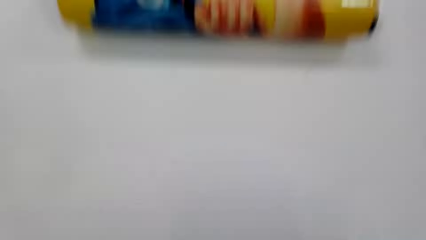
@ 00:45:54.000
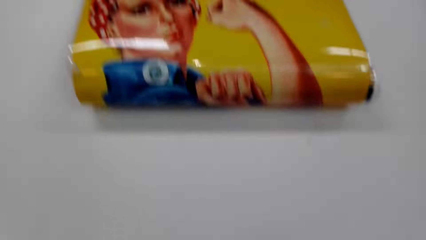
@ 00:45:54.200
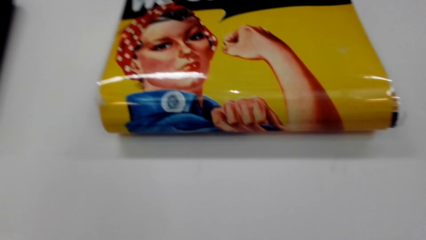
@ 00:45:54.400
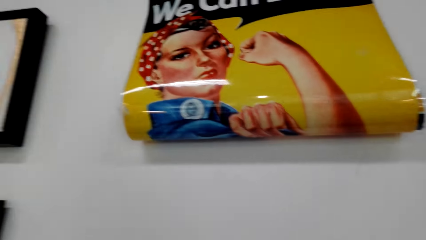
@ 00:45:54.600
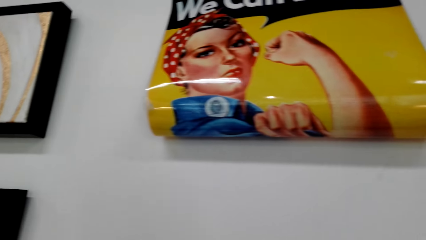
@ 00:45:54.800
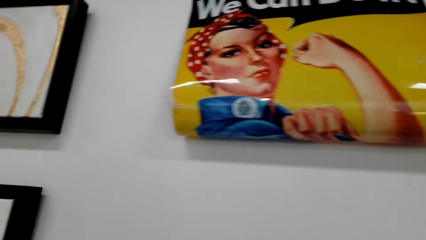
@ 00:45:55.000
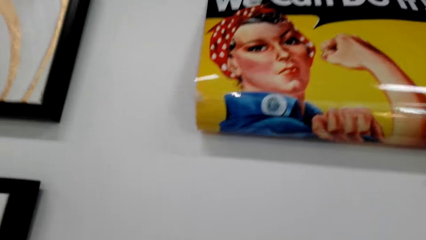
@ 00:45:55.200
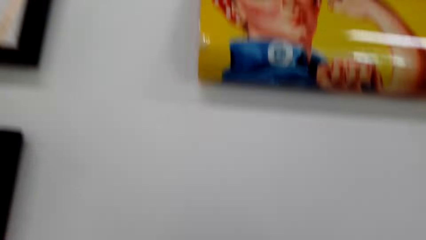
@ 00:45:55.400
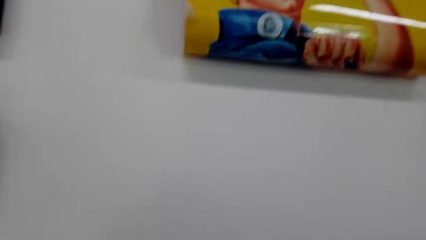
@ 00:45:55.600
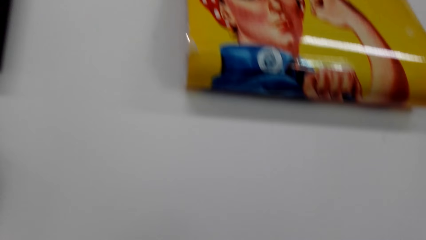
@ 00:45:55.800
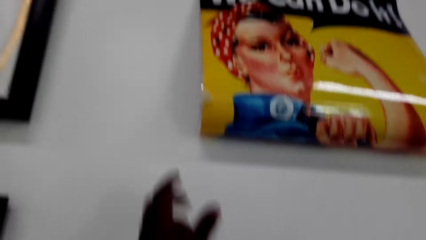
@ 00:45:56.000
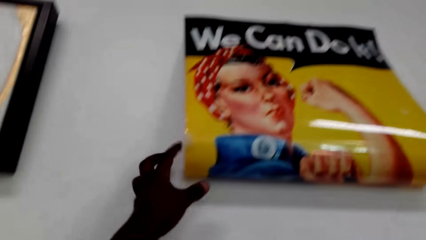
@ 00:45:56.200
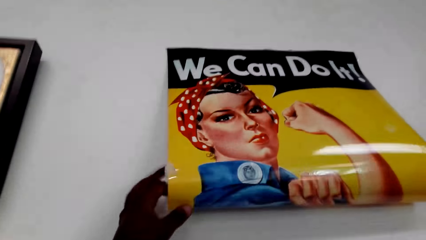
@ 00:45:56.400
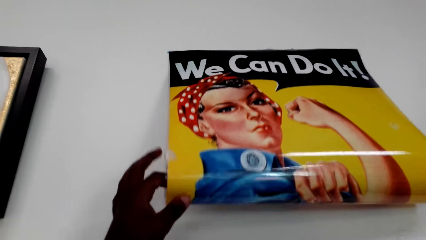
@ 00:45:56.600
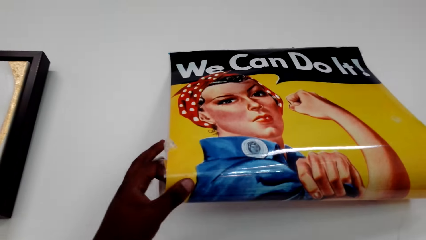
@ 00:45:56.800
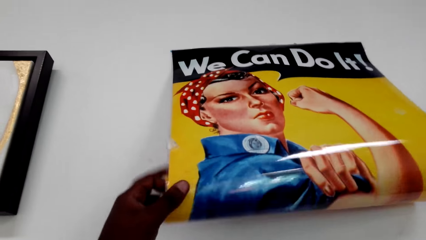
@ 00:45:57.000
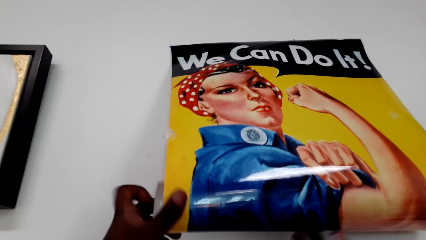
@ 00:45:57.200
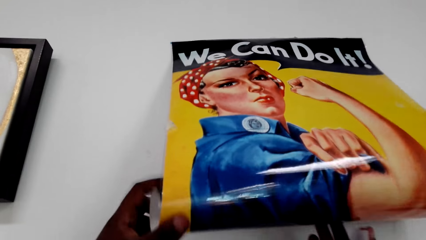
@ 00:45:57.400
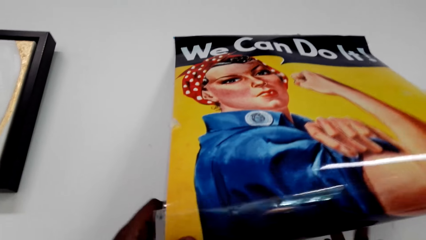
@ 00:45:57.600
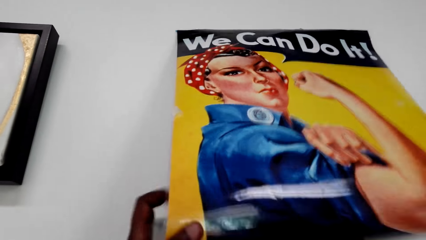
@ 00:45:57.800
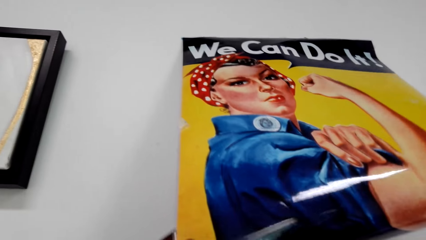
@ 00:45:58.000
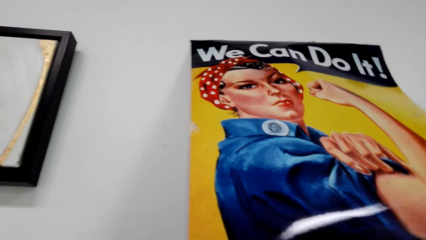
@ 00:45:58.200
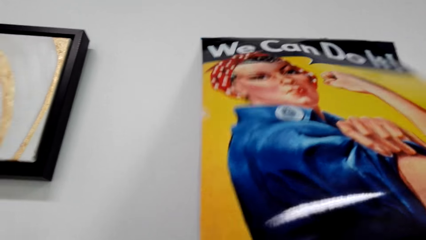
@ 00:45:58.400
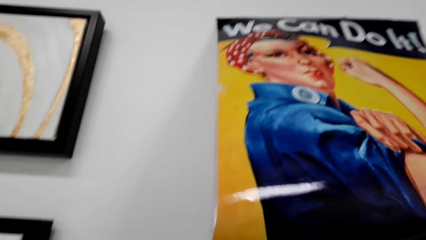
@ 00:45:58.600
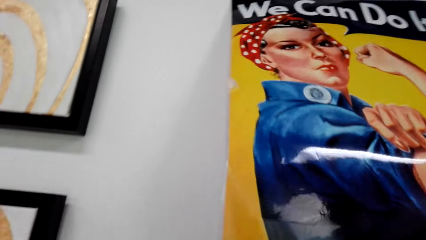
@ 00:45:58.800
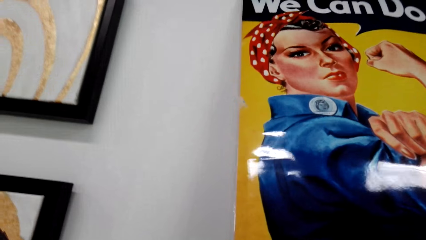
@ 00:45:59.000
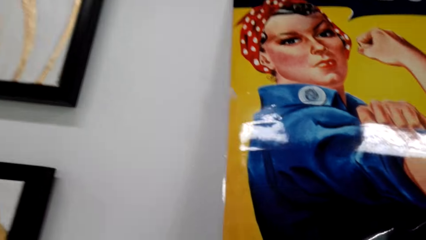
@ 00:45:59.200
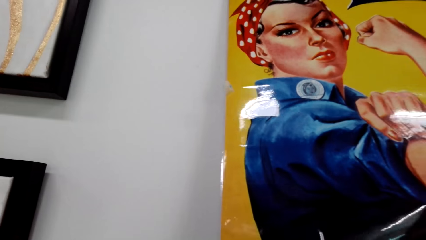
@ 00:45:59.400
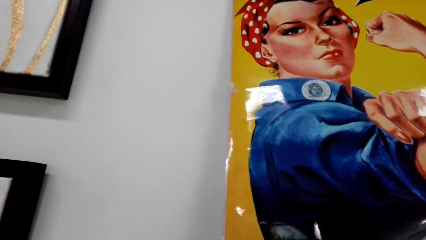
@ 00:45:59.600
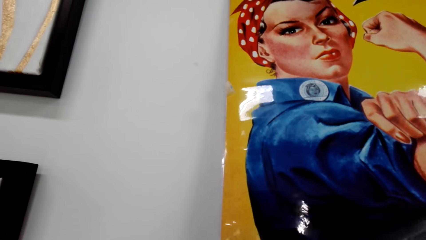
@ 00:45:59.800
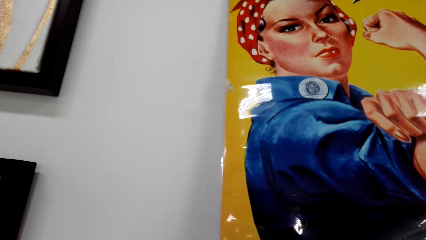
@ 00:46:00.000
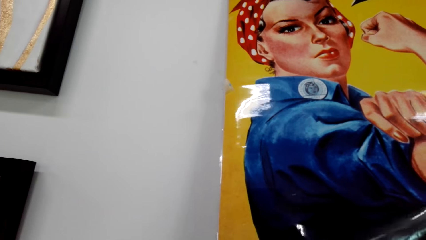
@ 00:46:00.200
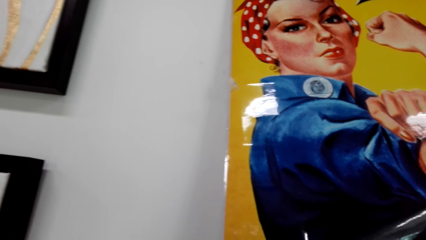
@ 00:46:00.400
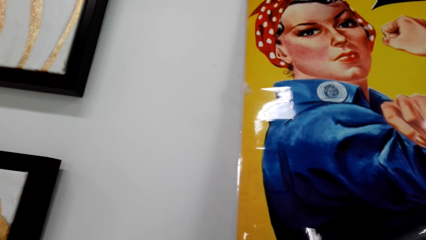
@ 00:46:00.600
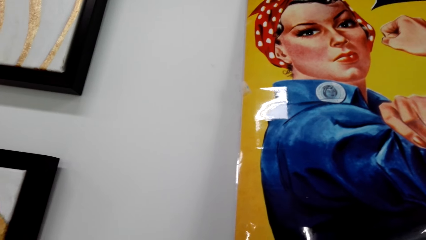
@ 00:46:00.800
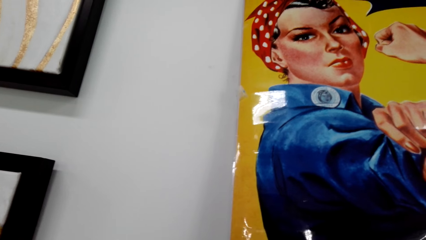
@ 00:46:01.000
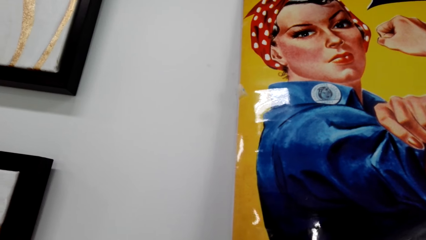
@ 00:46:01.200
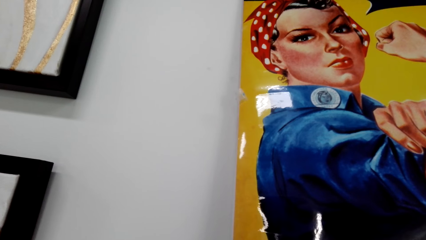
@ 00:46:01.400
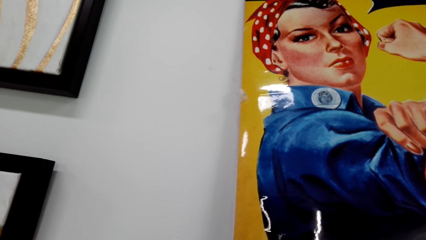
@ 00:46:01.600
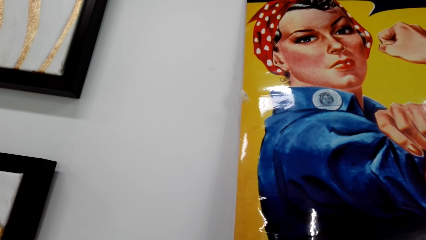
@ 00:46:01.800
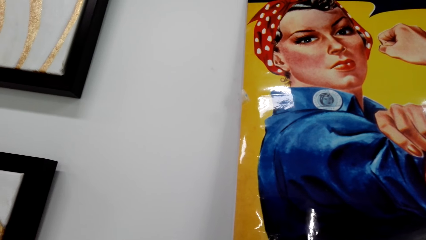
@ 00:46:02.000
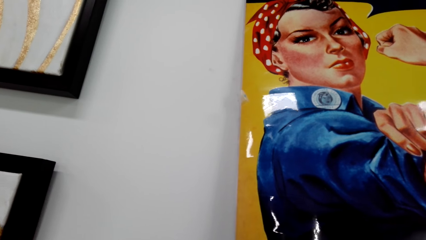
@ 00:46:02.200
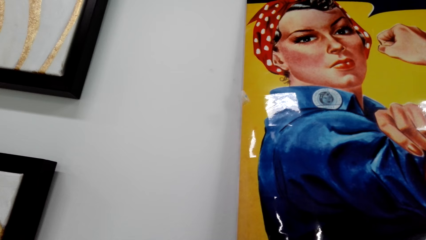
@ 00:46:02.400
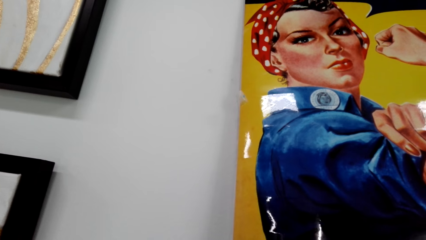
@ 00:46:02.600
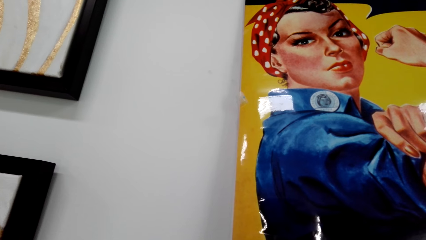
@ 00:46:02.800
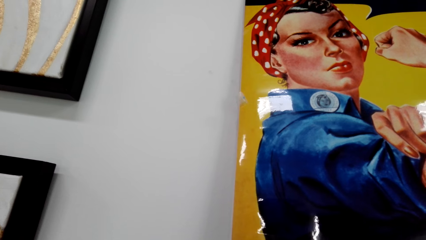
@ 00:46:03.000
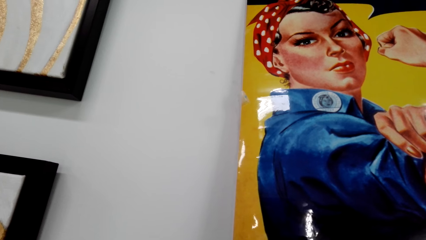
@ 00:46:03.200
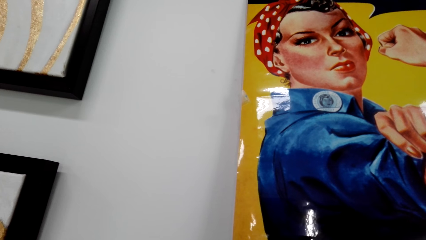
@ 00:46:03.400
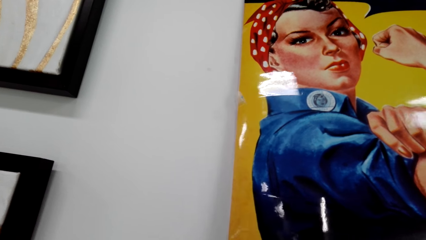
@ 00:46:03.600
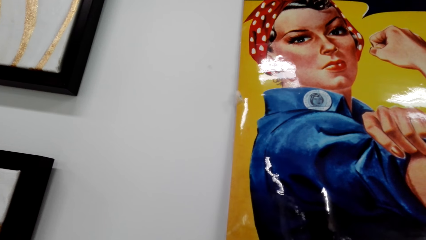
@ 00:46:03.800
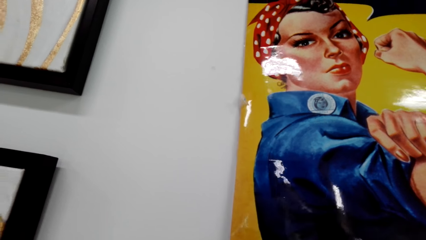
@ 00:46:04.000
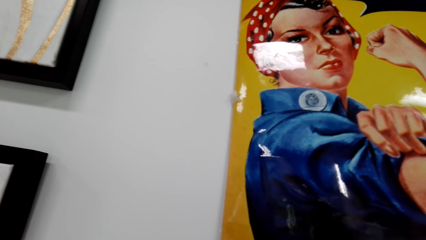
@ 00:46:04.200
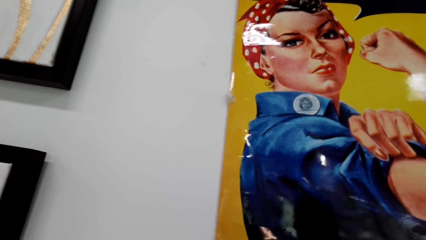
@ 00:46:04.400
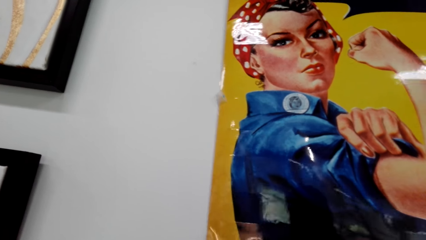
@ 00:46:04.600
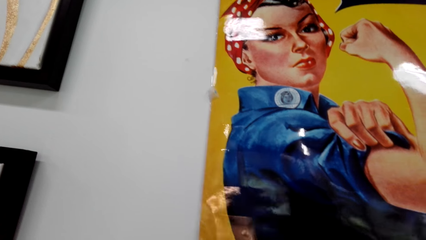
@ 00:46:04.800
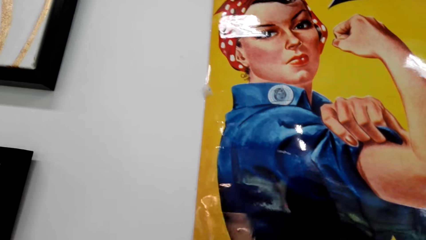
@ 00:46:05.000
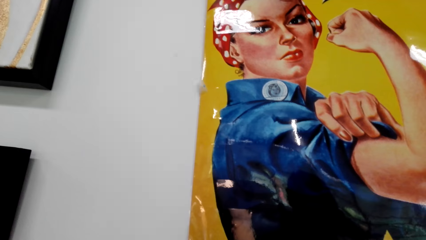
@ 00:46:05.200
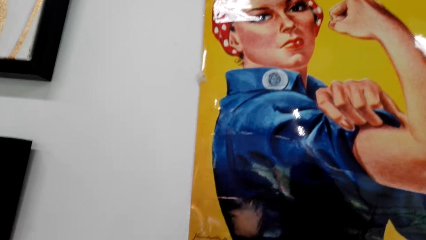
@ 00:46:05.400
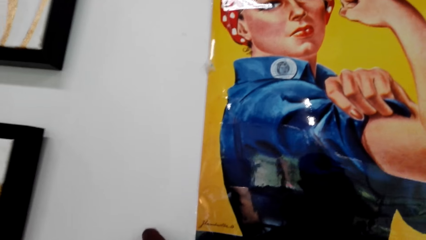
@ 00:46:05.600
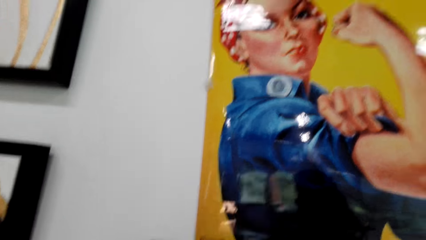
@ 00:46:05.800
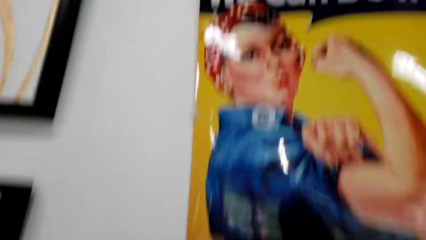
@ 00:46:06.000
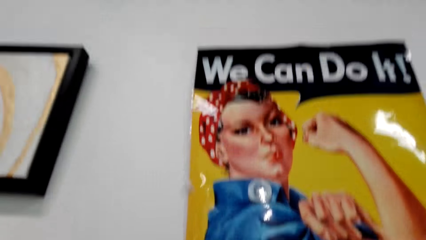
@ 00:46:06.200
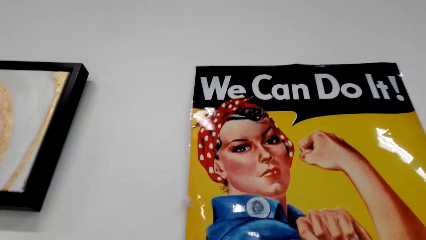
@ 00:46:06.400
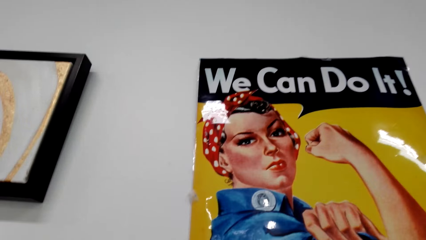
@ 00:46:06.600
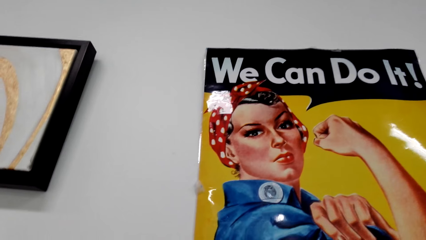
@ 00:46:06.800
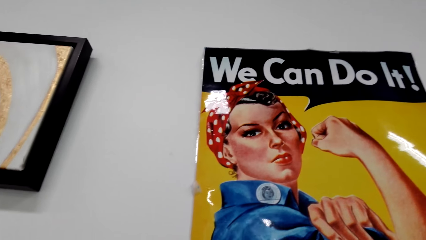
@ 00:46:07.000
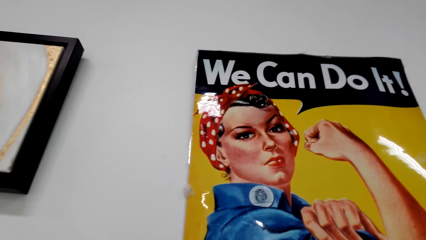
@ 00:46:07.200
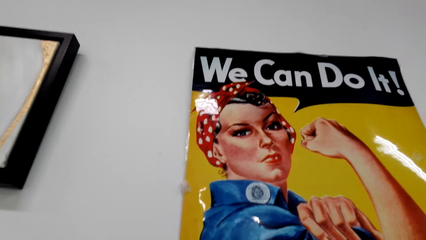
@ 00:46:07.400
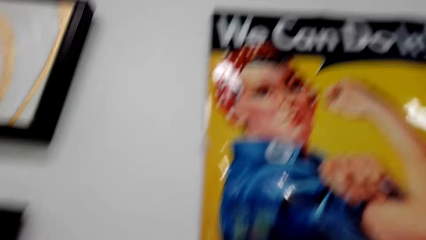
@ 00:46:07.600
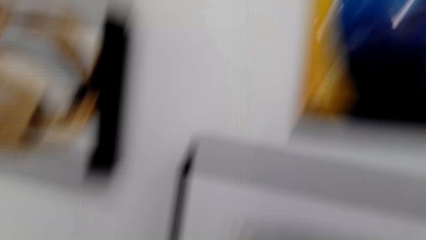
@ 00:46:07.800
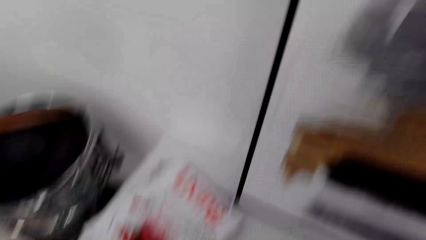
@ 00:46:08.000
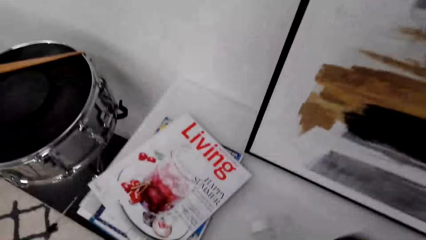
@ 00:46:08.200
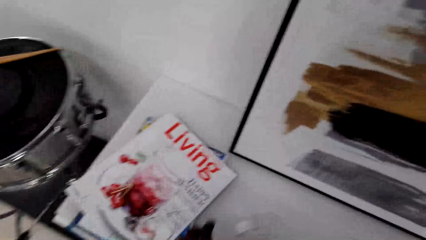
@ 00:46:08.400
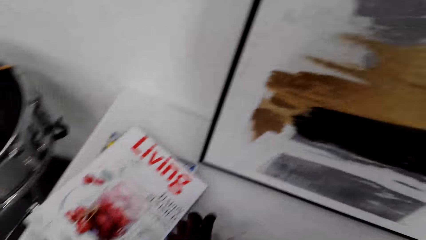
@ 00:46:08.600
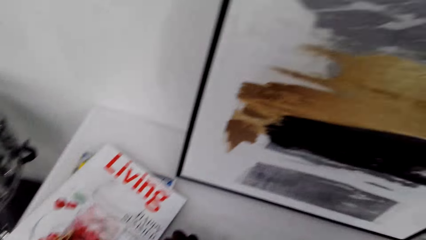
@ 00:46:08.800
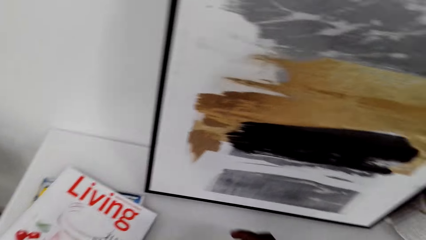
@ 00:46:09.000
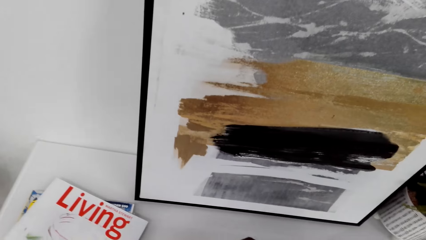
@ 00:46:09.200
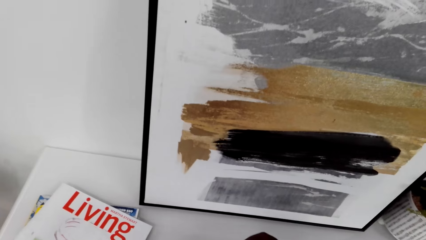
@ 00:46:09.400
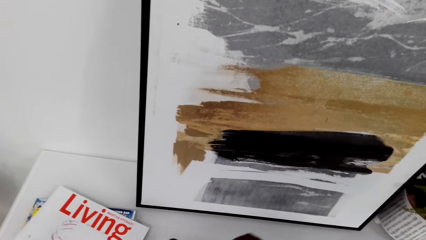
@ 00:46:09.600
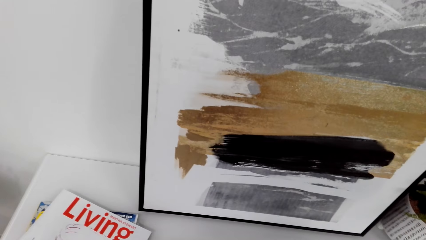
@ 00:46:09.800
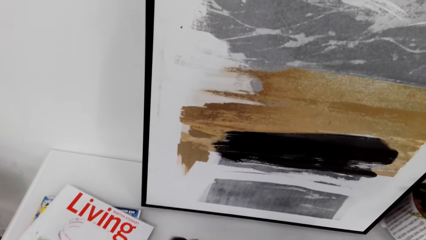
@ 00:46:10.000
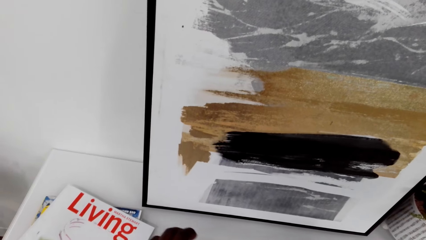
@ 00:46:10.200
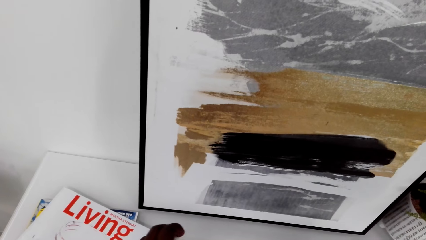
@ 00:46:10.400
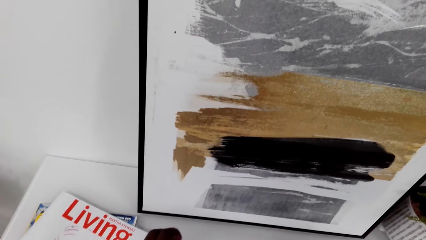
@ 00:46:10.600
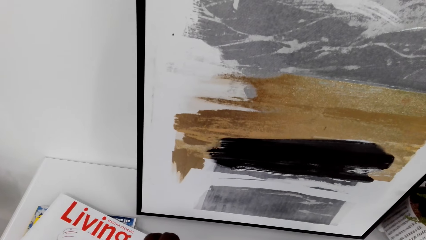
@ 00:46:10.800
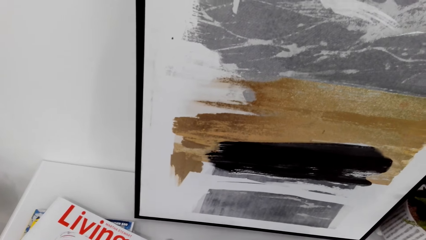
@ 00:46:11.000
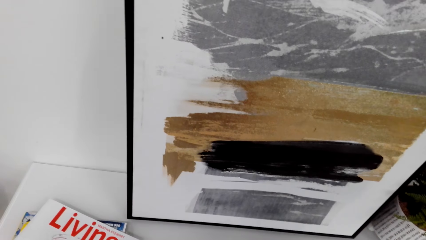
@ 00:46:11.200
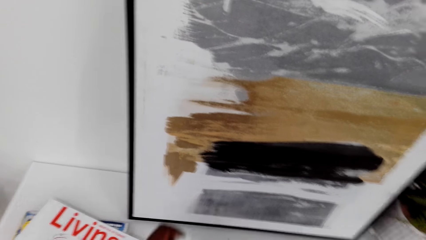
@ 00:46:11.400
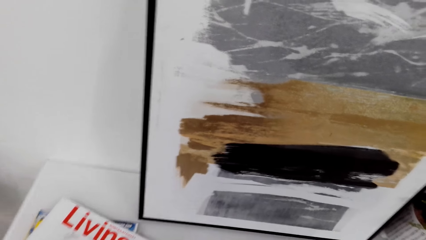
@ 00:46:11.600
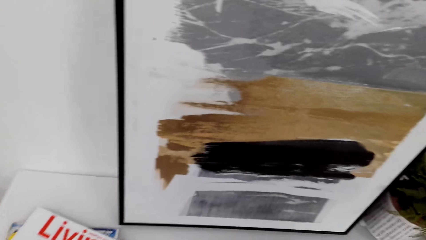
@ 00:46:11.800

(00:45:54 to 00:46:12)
The camera wearer unfolds the poster. They adjust the picture on the wall. They pin the poster on the wall using the tape. They pick up the tape.
